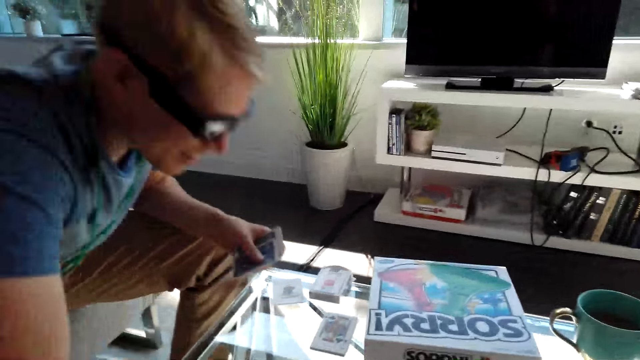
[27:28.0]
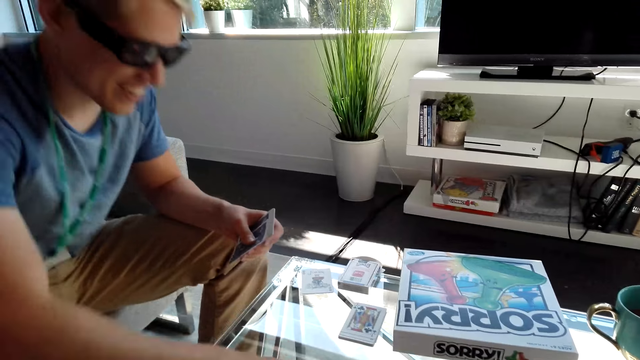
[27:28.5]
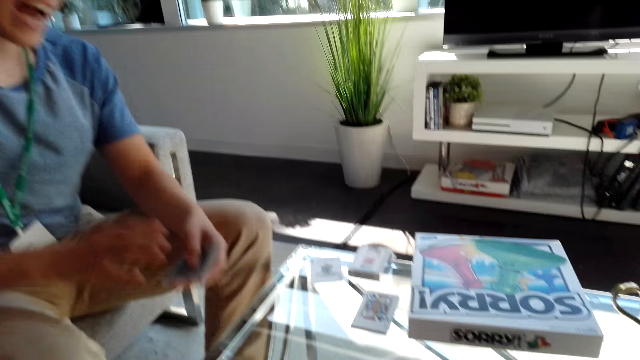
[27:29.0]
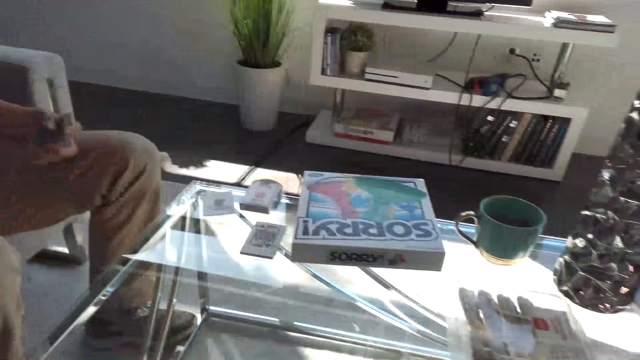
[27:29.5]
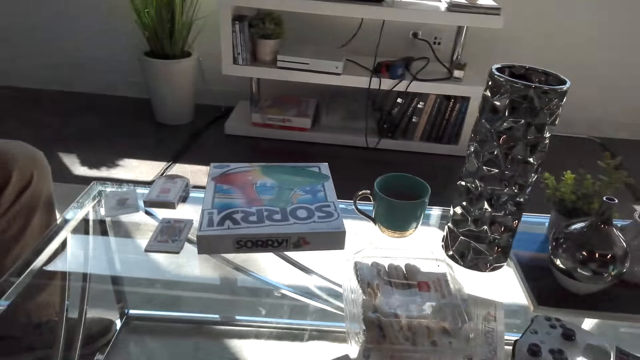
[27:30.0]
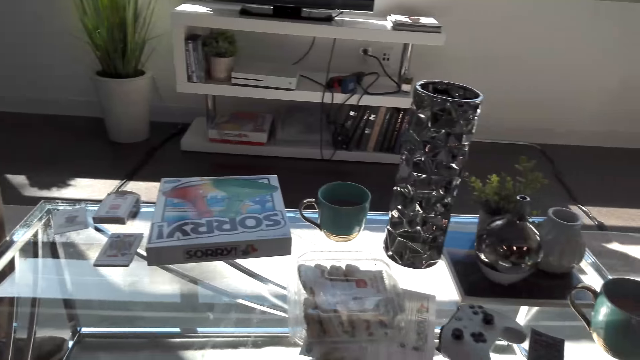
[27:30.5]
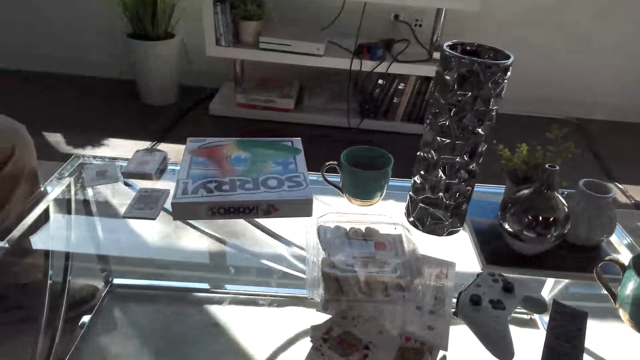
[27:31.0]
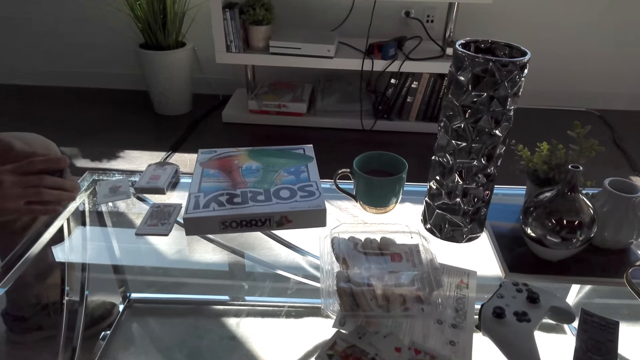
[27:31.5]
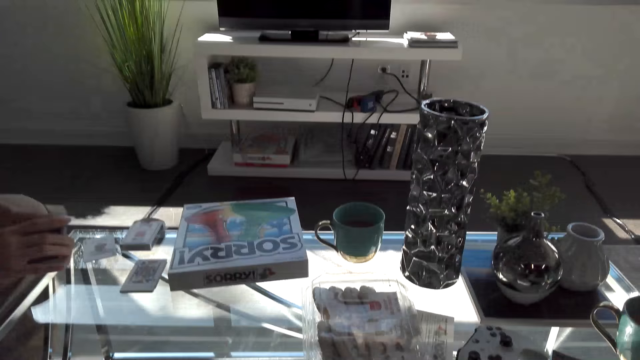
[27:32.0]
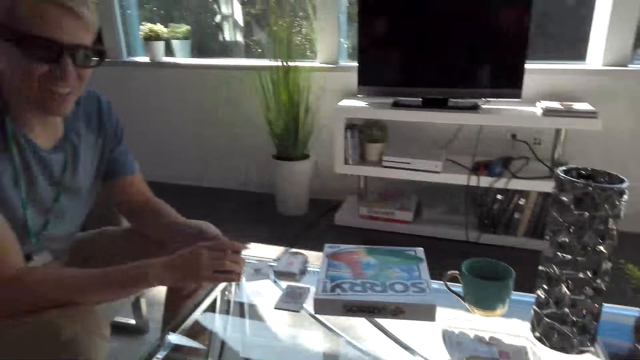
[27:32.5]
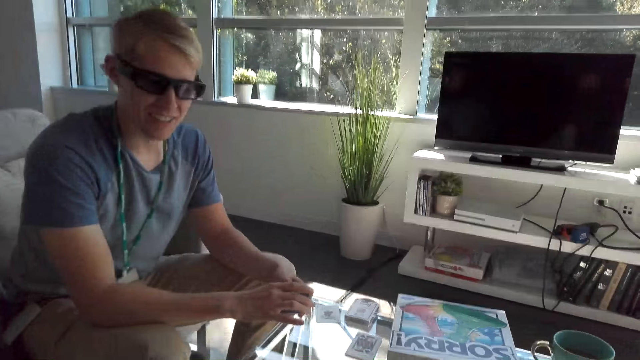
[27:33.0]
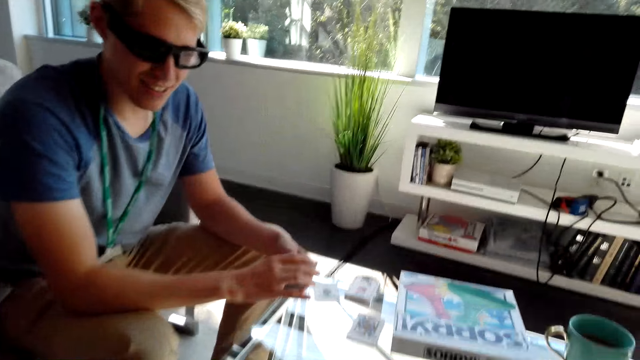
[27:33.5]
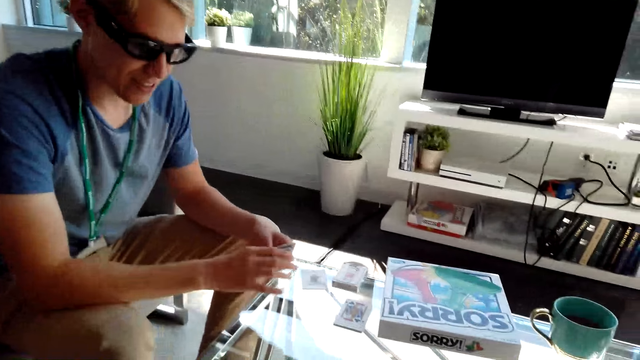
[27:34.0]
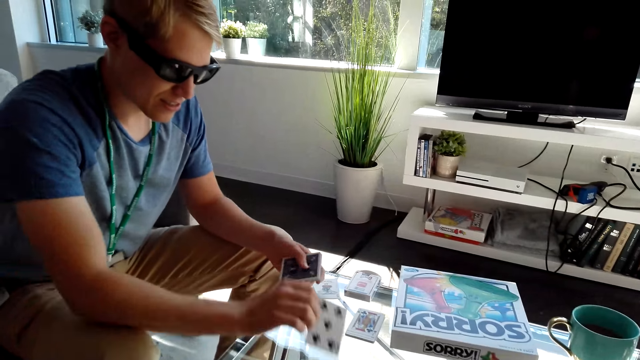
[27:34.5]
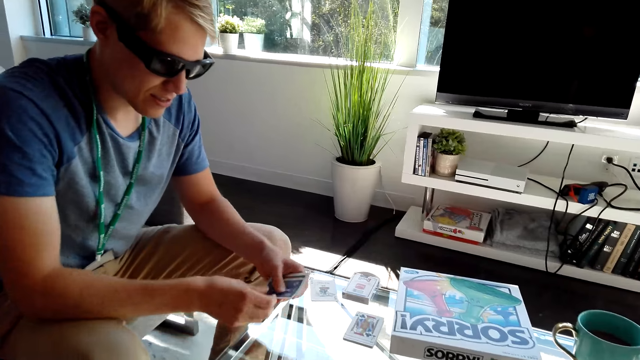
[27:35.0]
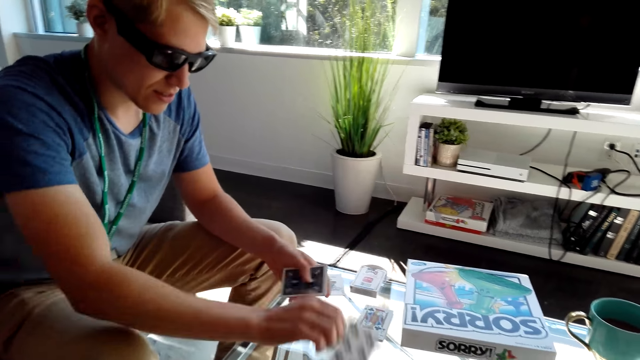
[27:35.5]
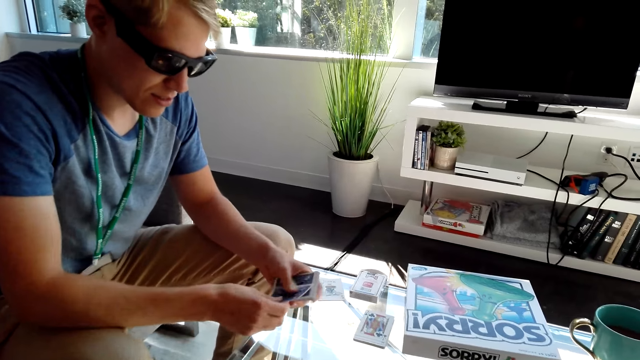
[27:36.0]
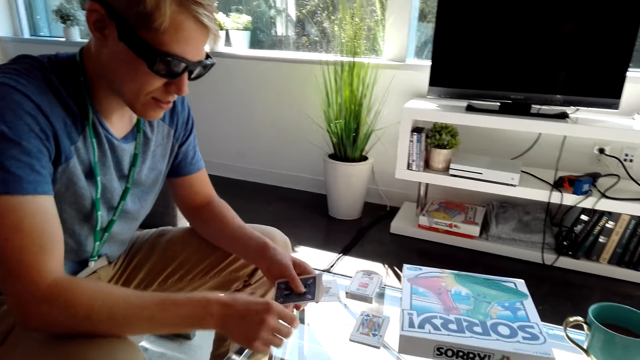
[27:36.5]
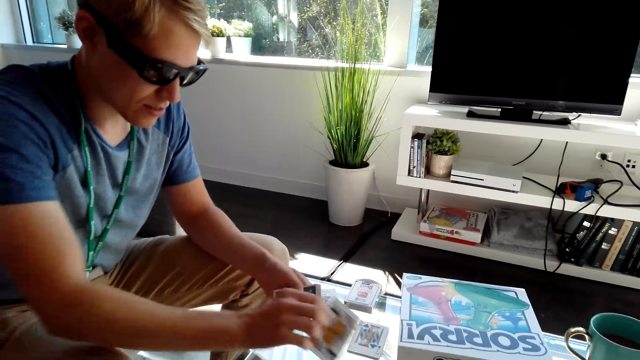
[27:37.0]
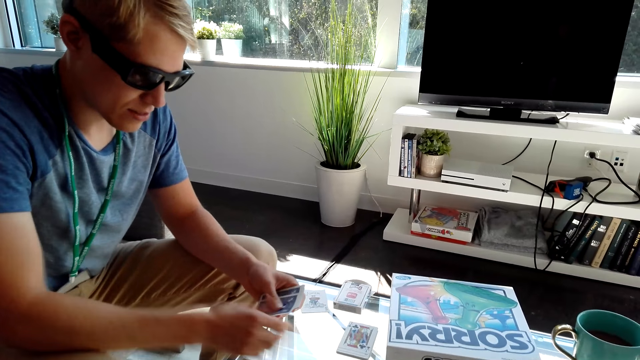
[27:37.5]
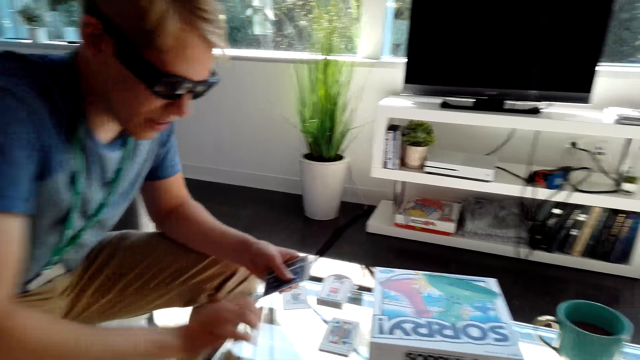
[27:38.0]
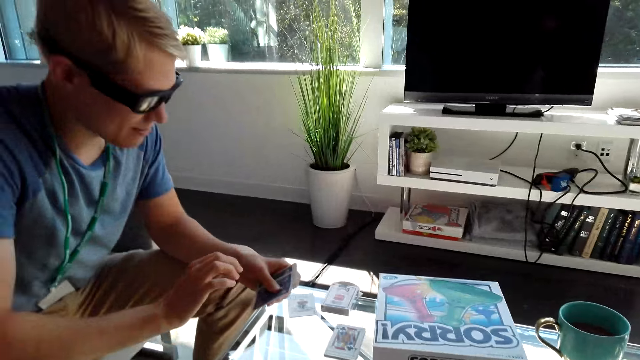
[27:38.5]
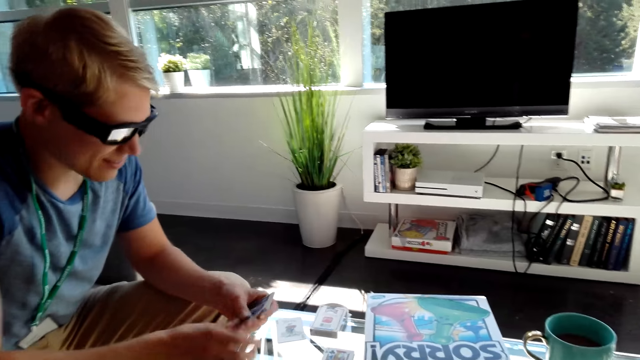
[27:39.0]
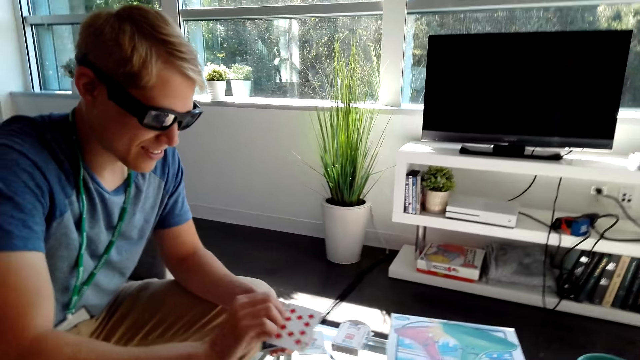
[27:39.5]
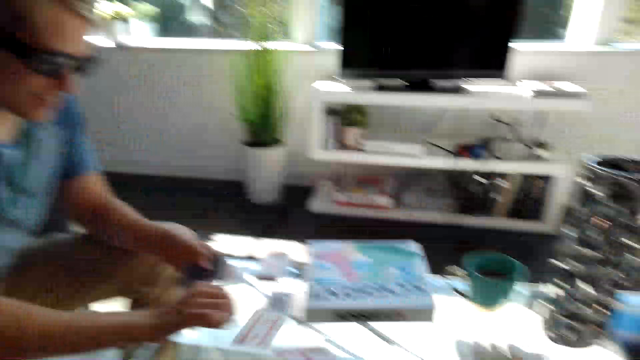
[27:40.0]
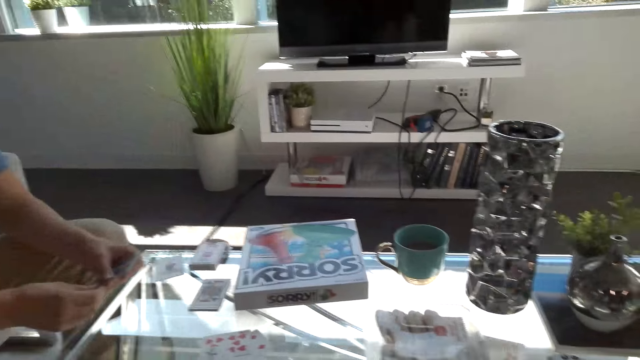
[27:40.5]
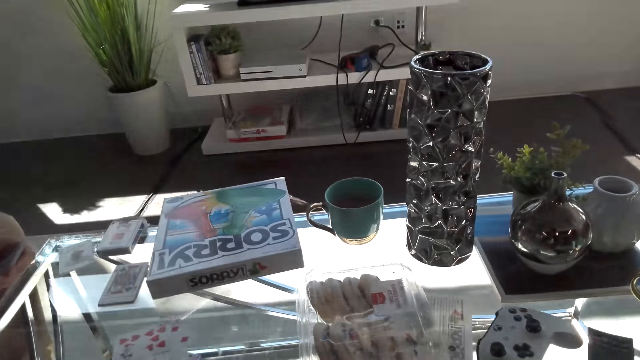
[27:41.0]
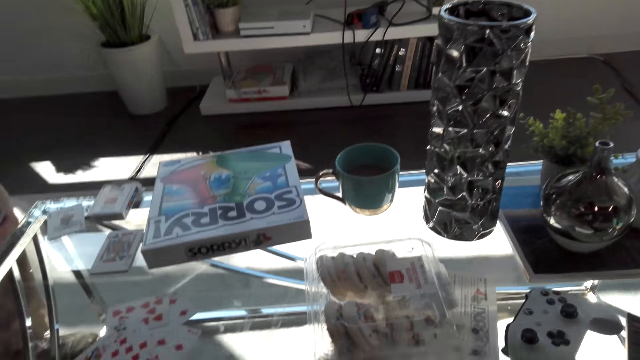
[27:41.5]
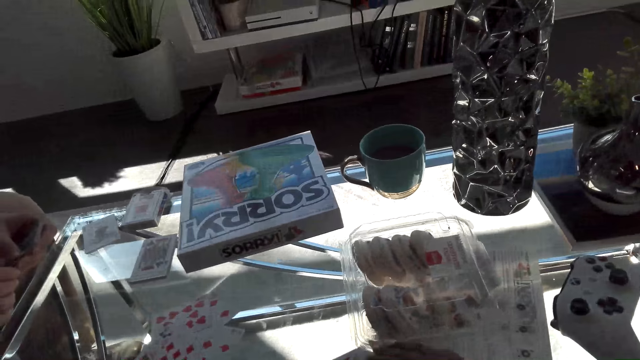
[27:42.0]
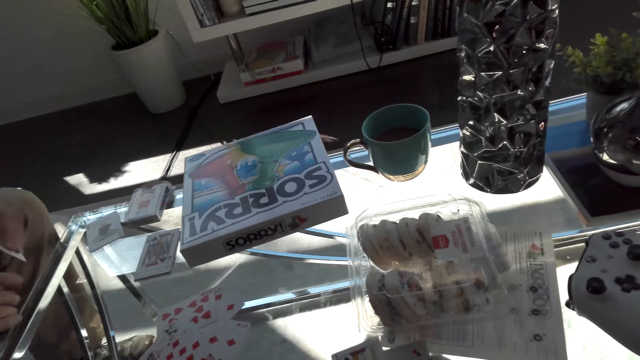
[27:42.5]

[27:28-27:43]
A man places his hand on the table. The camera wearer converses with the man. The man holds cards with both hands. He shares the cards on the table. The camera wearer converses with the man. The man places a card on the table.

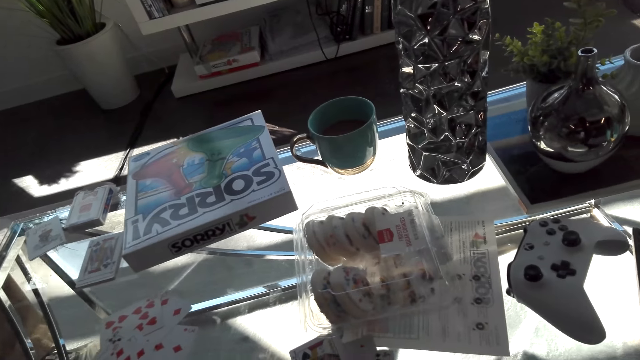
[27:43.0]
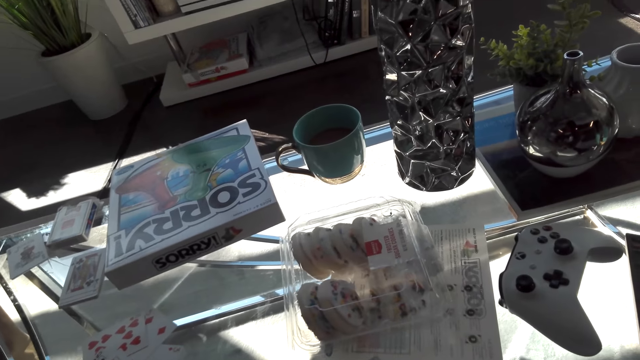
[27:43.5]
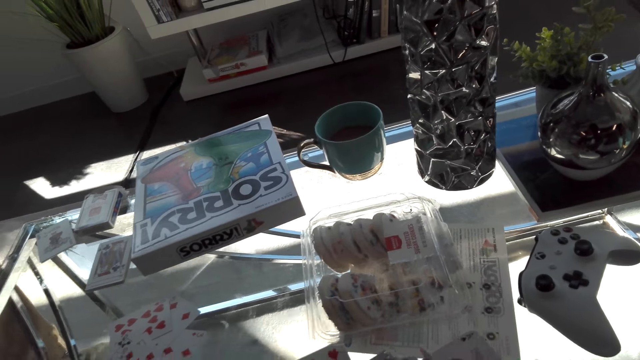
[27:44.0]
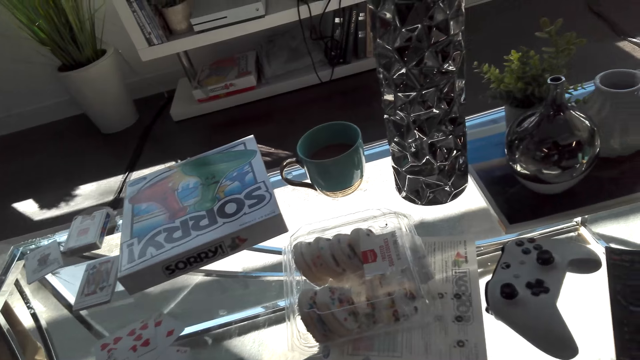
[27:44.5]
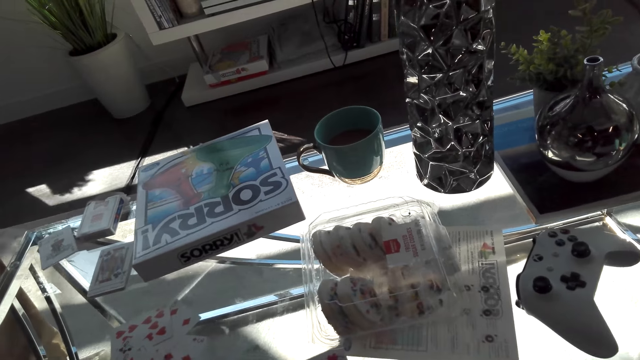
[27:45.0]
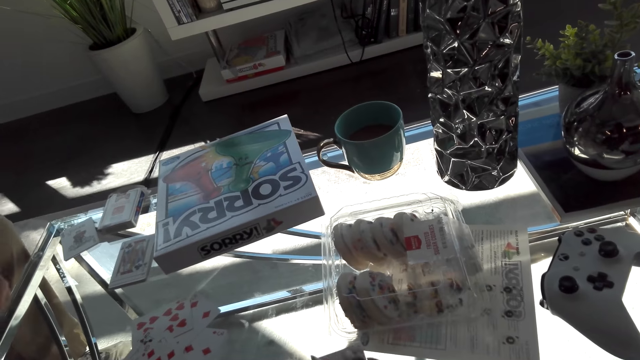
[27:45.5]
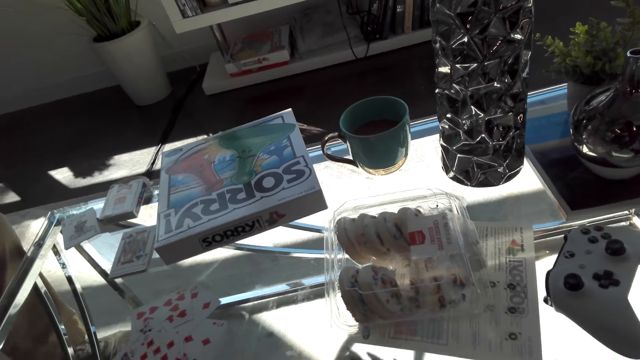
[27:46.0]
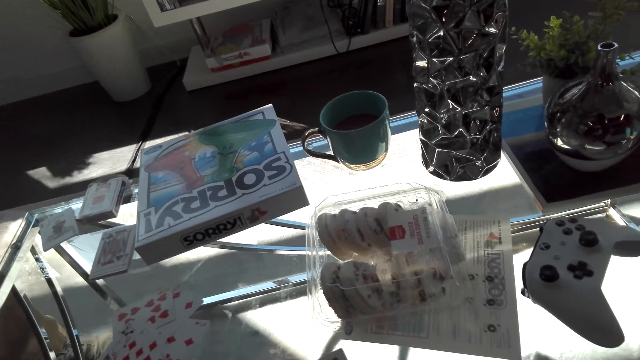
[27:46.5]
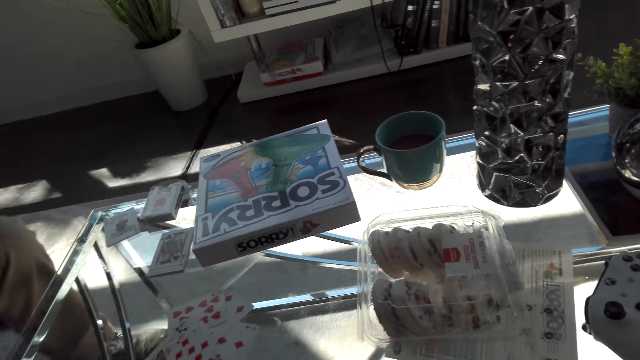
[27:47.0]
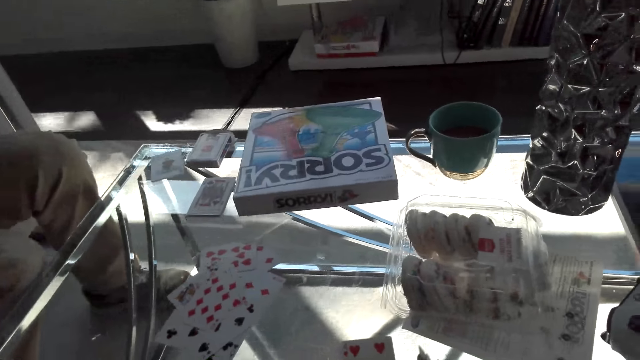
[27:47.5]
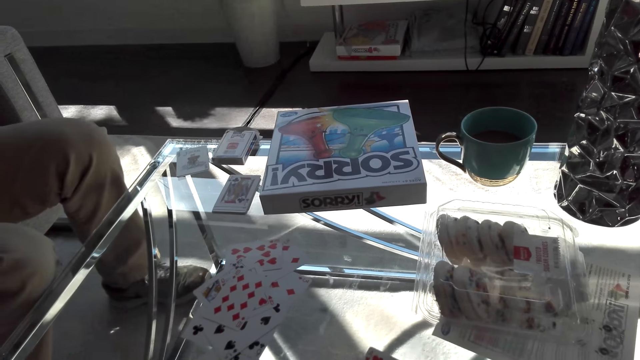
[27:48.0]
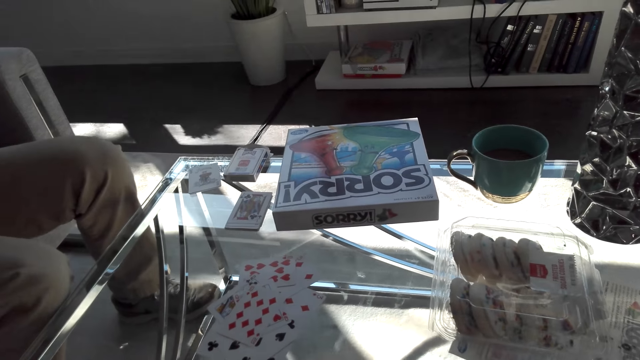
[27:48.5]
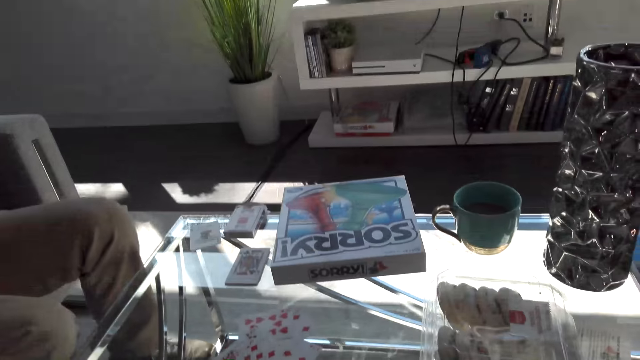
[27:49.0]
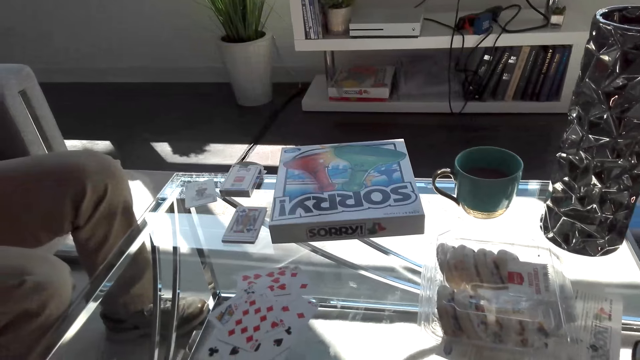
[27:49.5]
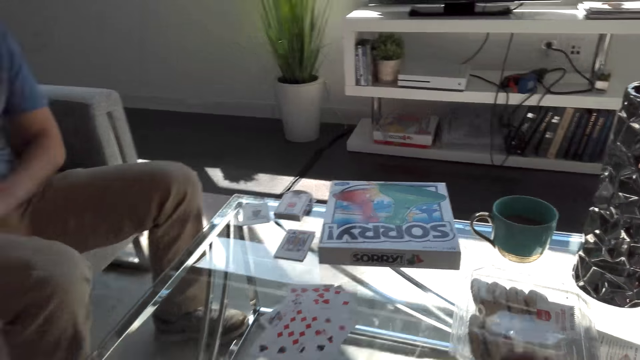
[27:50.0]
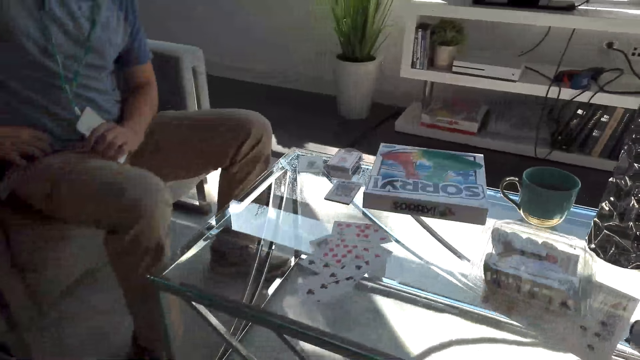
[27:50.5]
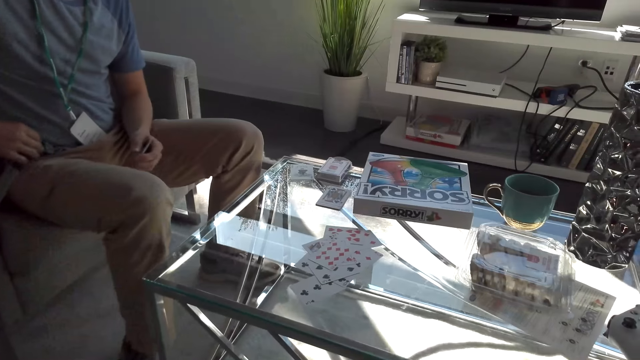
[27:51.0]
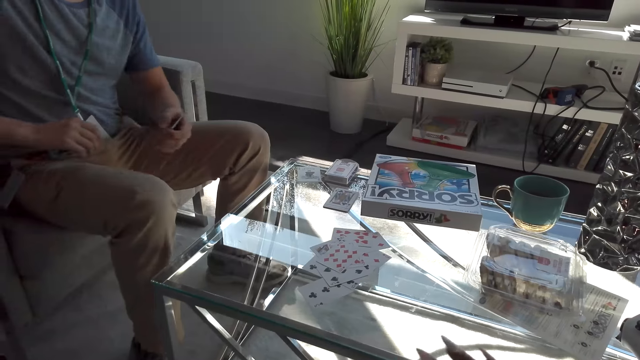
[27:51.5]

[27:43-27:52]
The camera wearer arranges the cards on her hand. A man places his hand on his leg.
